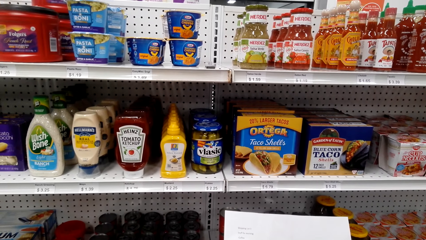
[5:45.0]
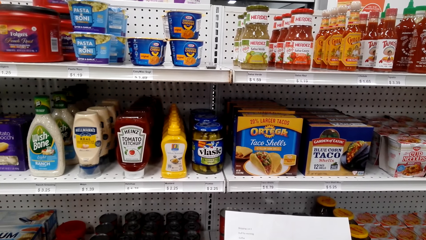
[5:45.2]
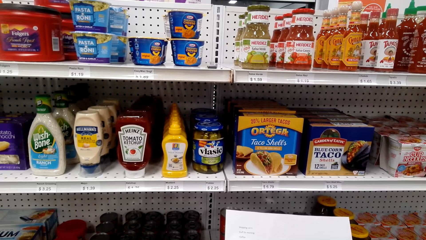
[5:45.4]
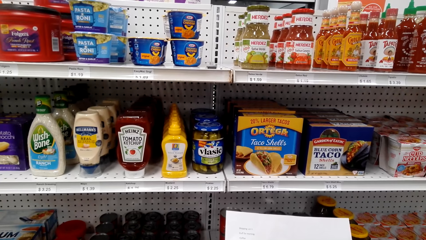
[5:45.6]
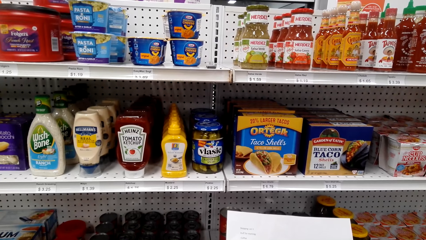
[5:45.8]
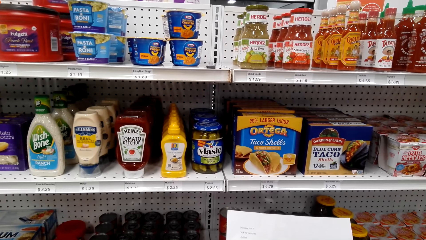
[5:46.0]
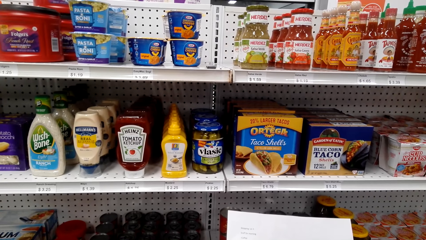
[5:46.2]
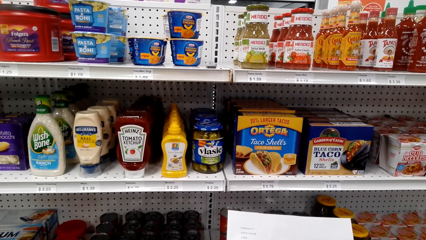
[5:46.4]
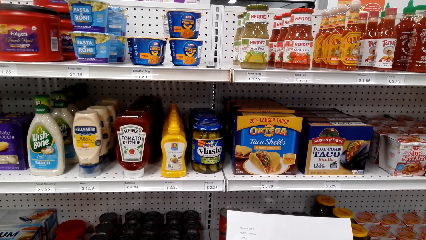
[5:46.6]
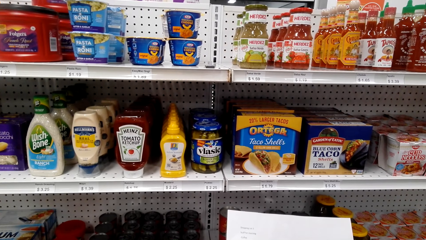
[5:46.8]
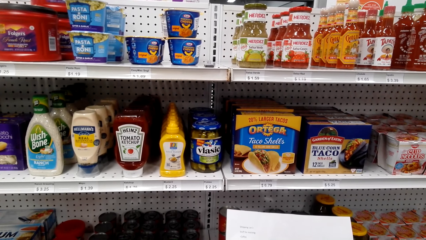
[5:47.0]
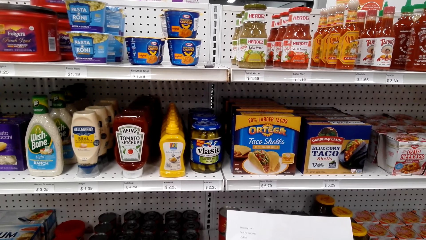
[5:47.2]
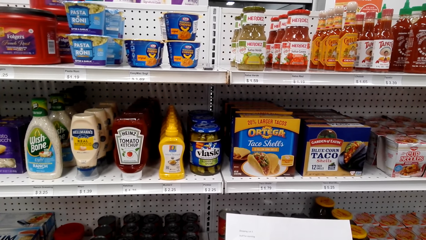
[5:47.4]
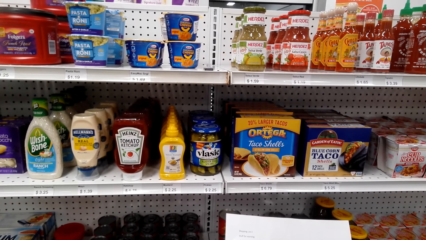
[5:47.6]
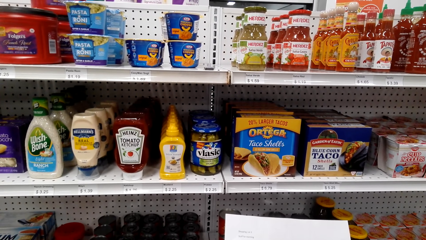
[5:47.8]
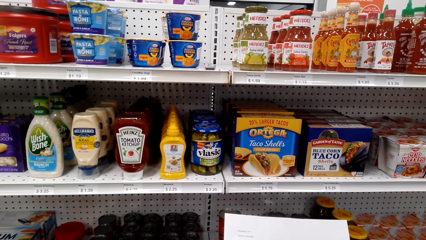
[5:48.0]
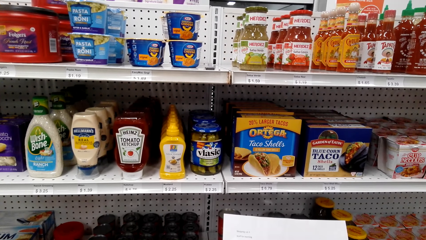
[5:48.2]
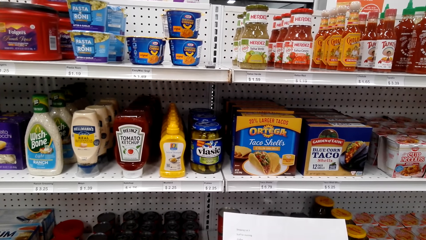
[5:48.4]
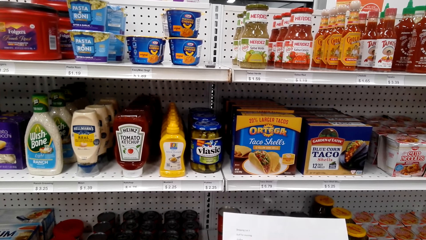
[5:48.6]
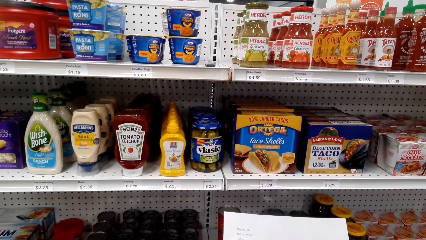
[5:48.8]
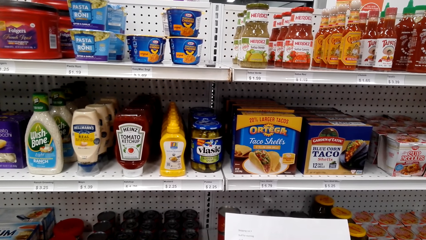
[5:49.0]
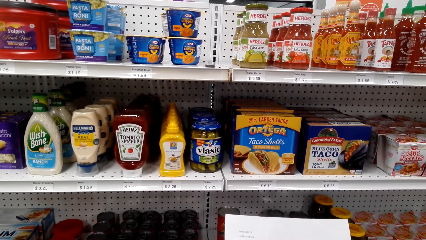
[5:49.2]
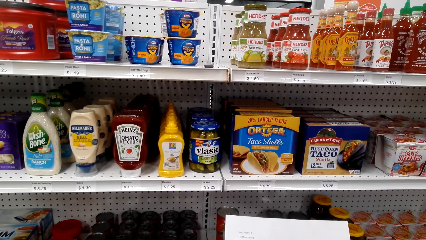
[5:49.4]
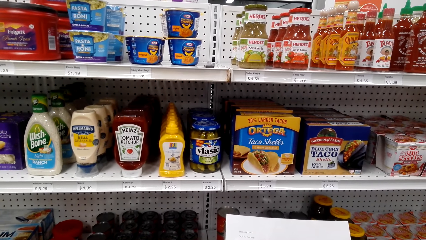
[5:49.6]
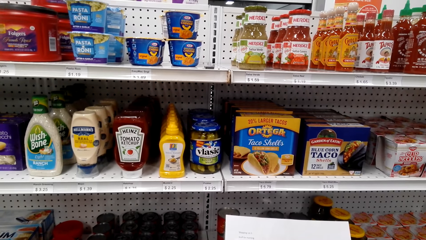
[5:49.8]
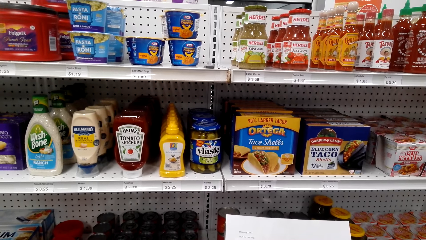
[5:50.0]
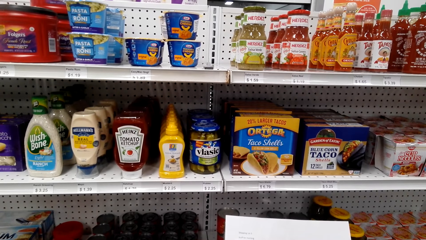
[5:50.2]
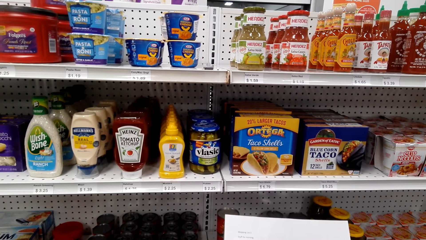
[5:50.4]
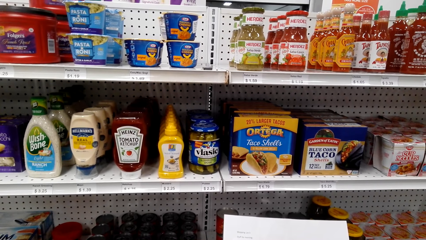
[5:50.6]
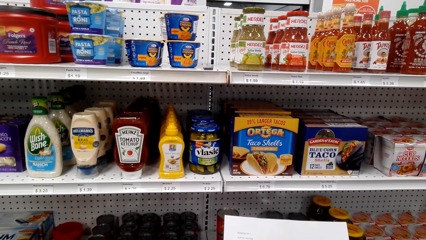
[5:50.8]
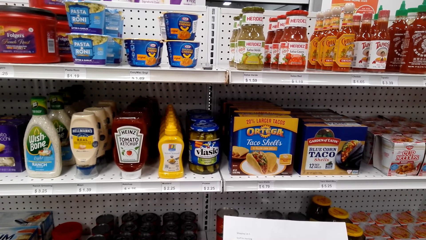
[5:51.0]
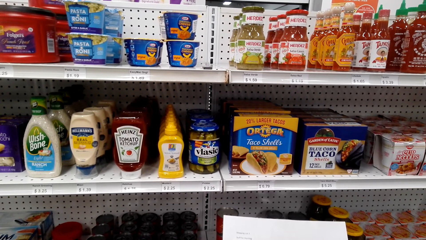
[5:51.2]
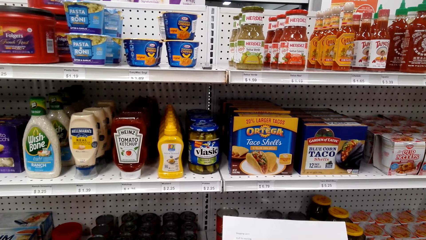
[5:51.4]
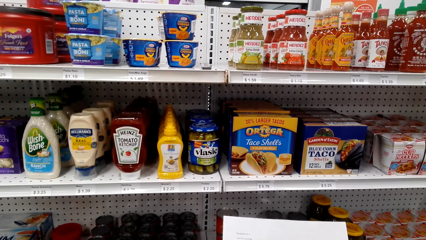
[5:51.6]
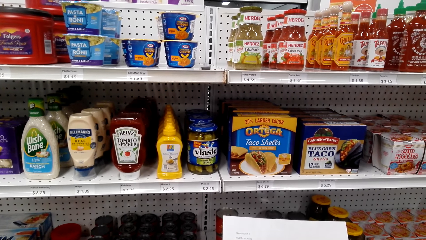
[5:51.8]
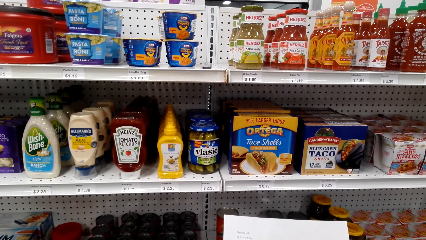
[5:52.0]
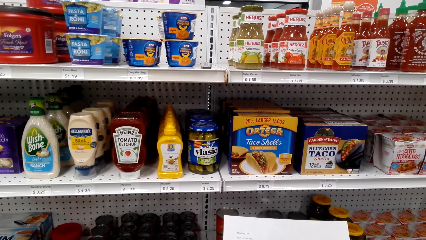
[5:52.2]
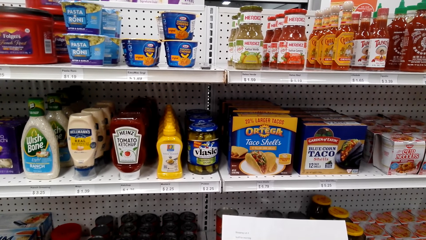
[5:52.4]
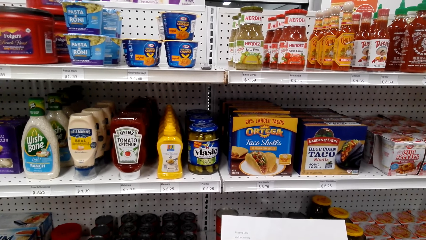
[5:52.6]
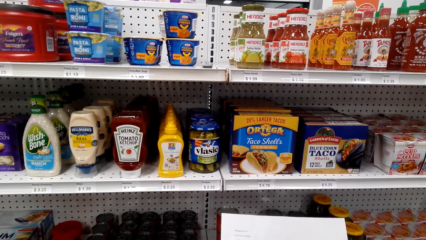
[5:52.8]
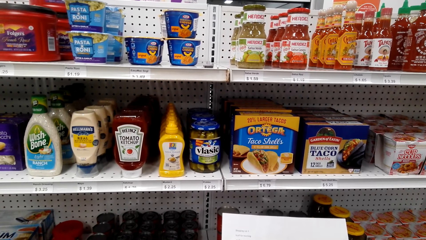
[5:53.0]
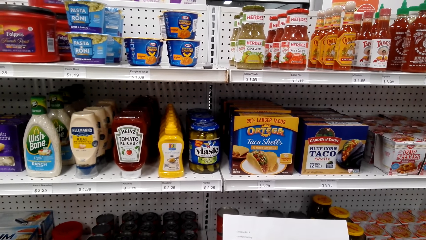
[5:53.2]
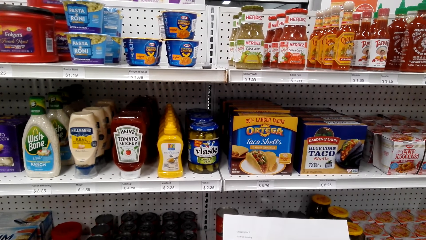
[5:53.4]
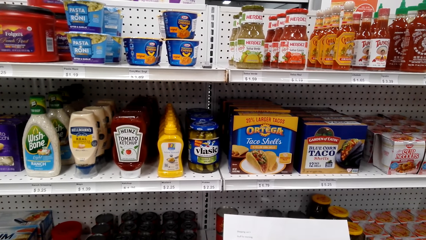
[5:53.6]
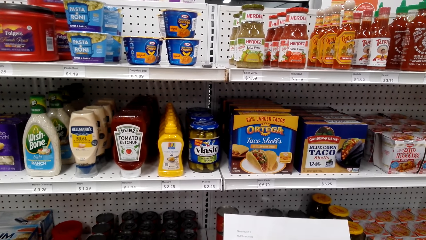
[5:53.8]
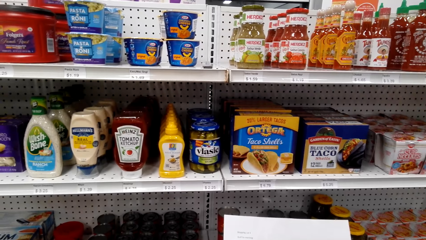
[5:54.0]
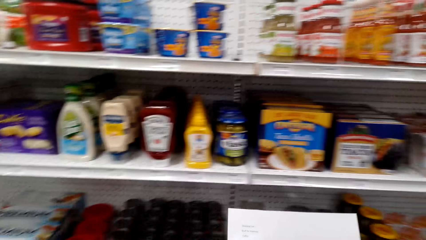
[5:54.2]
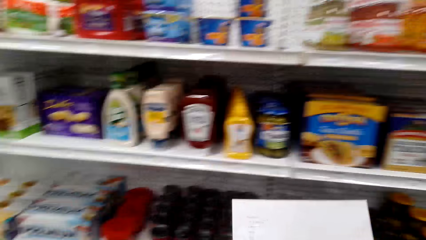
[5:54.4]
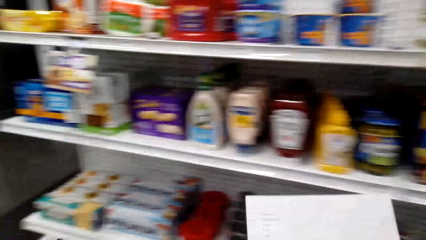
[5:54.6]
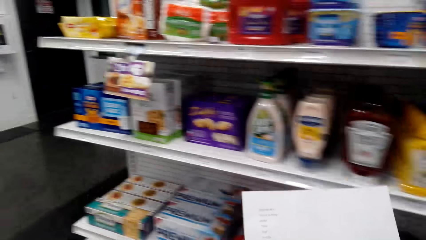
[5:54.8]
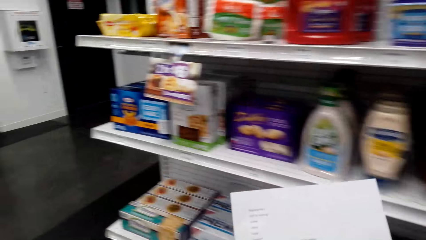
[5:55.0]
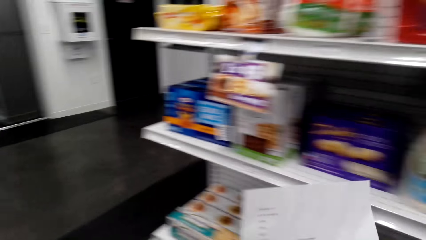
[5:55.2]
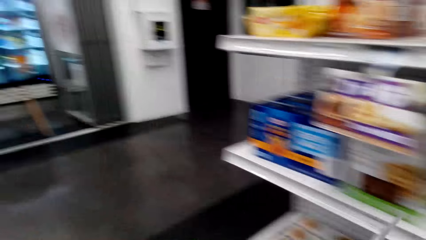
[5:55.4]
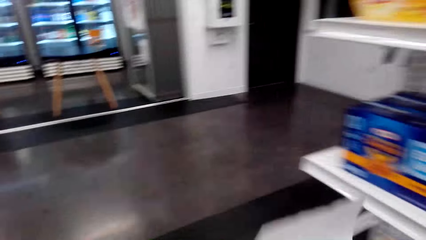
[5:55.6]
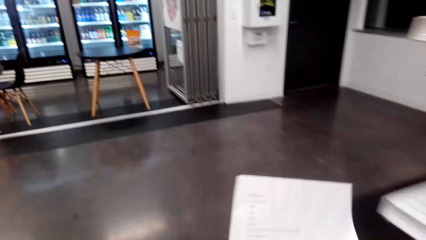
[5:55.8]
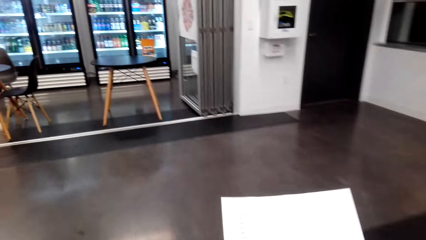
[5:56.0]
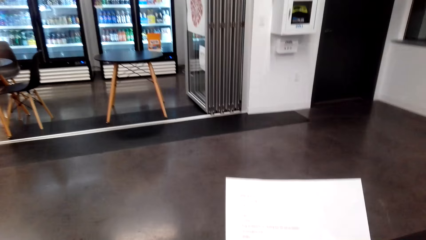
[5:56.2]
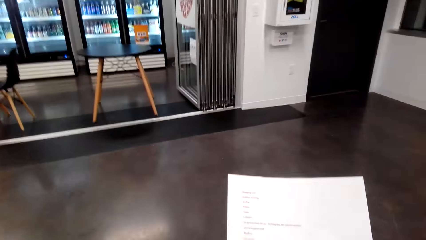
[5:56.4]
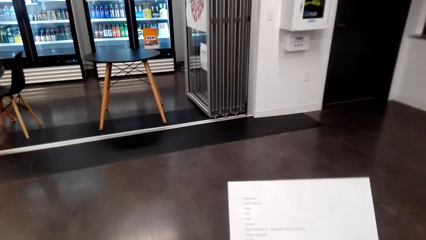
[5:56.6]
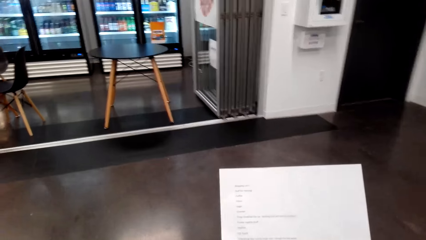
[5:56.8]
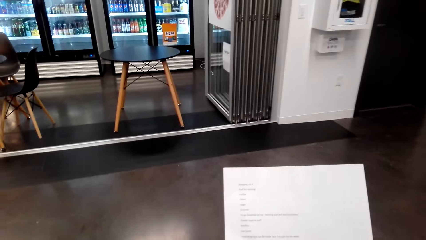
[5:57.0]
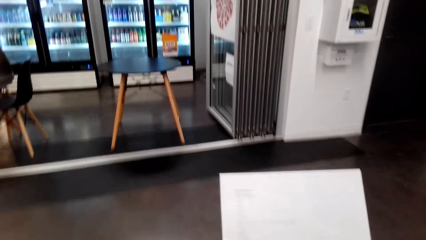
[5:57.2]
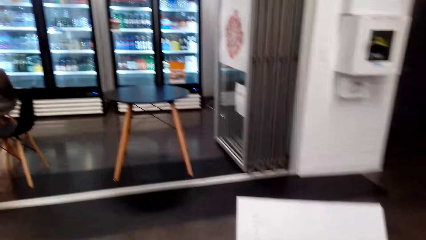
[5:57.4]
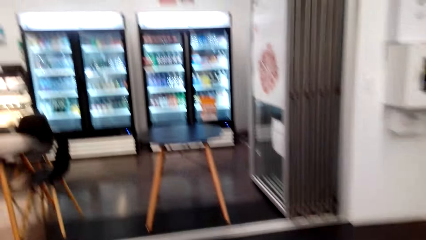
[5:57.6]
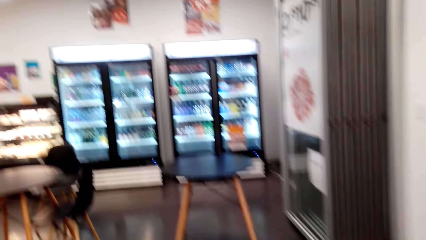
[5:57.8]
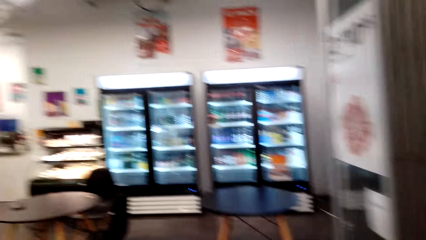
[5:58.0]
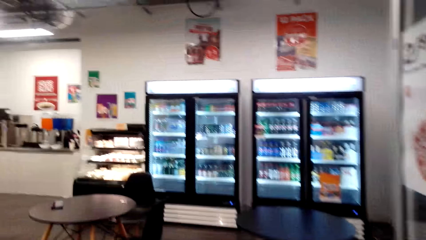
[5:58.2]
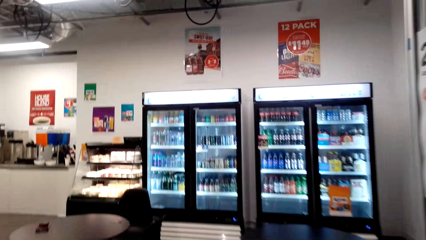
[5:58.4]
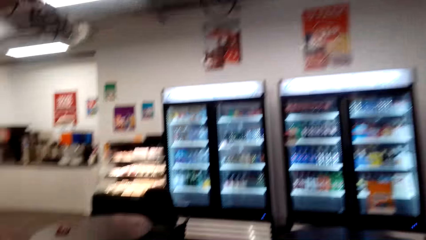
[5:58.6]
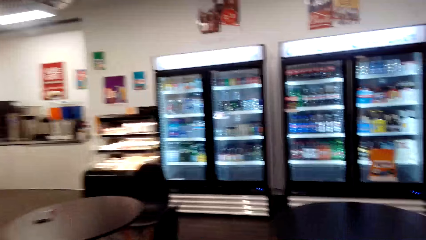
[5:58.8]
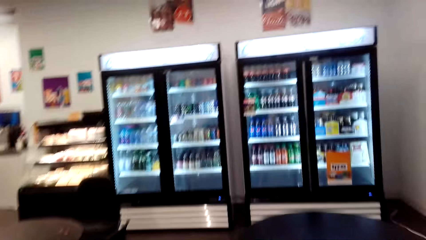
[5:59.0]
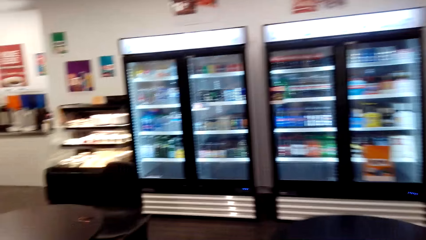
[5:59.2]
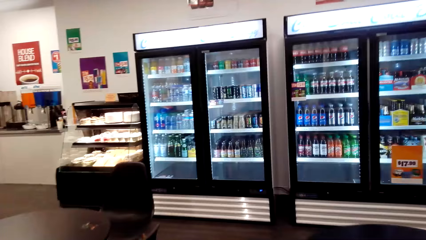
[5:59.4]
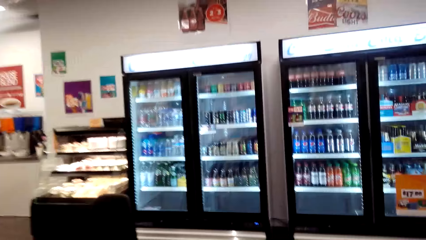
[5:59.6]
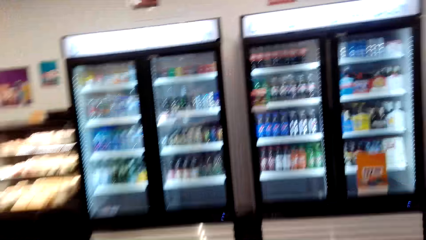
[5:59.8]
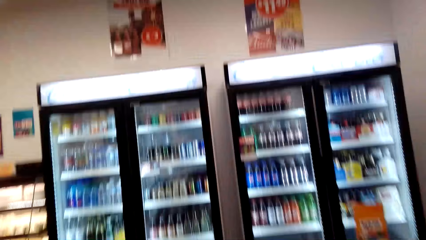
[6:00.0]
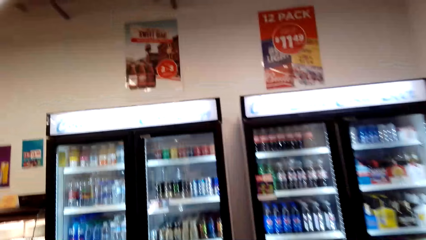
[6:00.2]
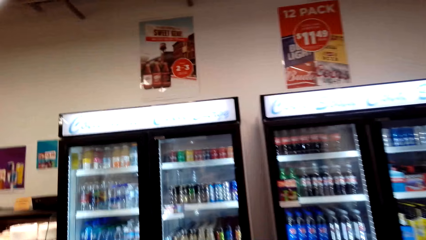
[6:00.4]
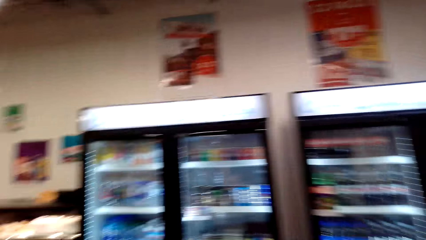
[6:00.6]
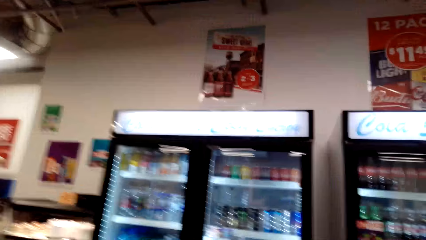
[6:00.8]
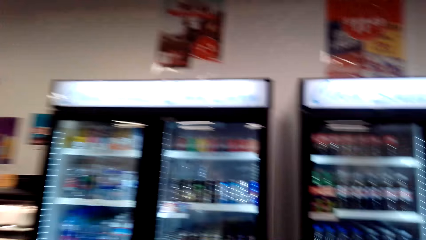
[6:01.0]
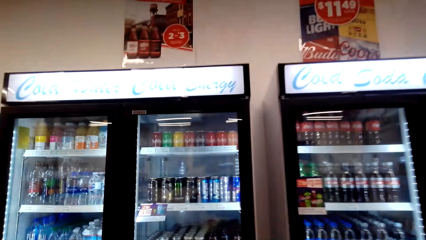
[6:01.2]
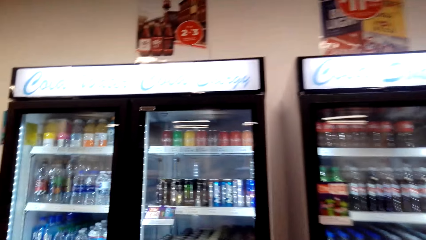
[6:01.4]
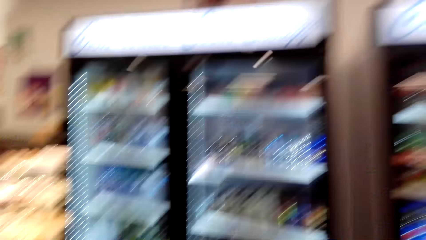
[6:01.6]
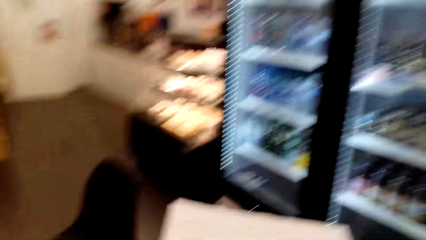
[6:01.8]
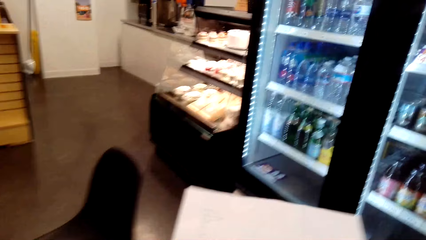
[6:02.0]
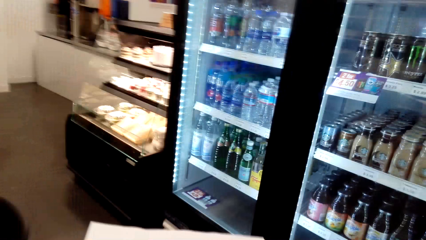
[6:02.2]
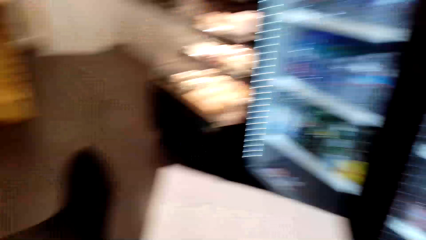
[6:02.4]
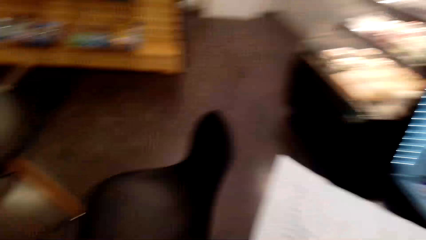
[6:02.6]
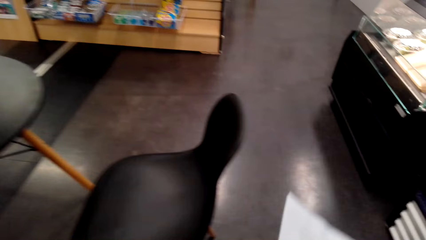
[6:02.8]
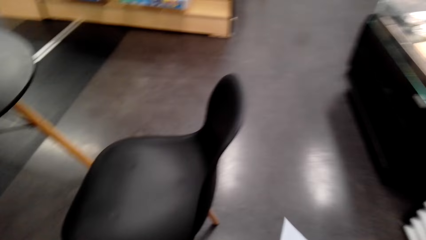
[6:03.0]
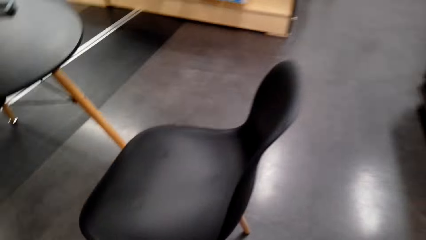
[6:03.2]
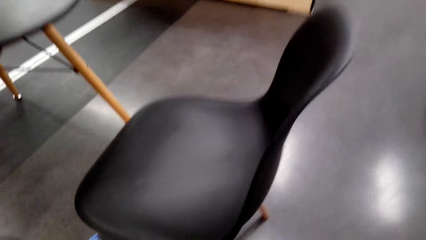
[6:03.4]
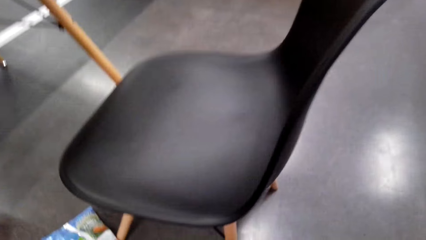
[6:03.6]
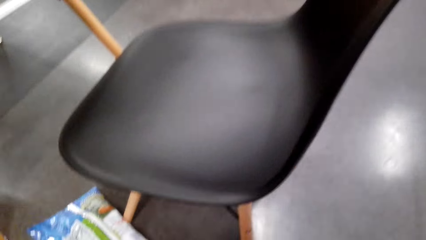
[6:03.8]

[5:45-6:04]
The camera wearer walks around the supermarket. They put down the shopping bucket.
